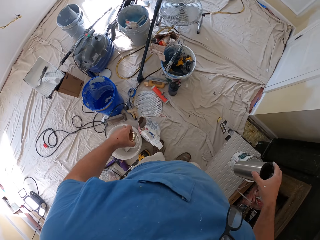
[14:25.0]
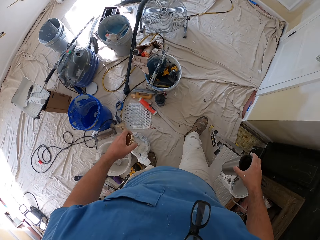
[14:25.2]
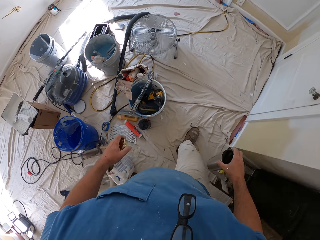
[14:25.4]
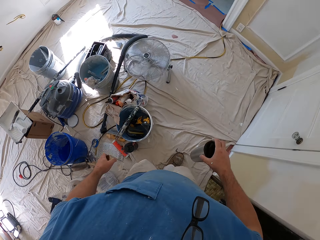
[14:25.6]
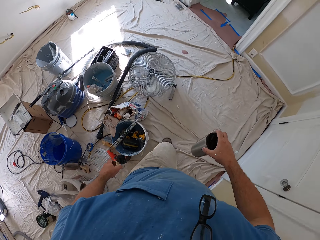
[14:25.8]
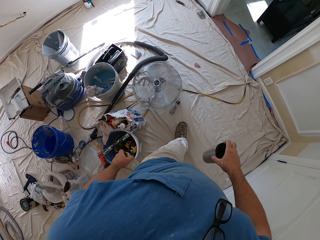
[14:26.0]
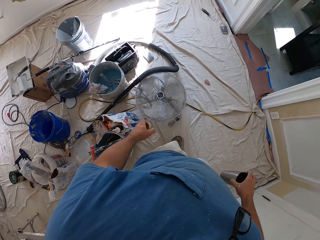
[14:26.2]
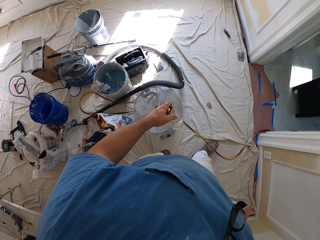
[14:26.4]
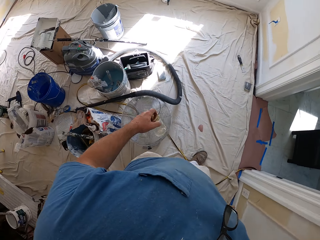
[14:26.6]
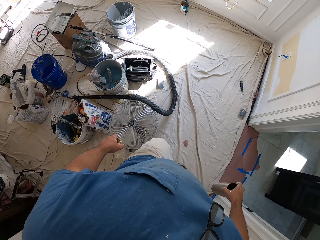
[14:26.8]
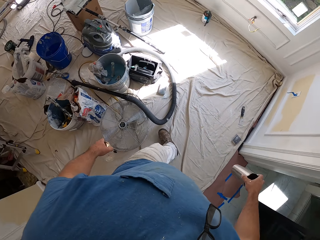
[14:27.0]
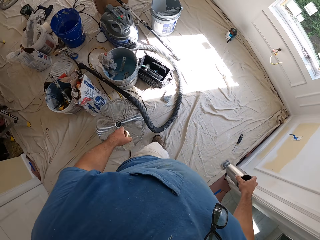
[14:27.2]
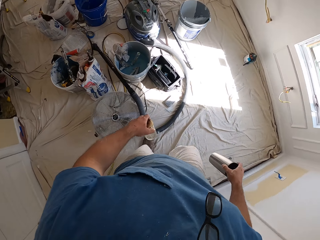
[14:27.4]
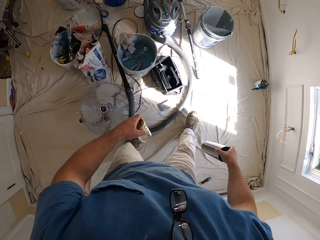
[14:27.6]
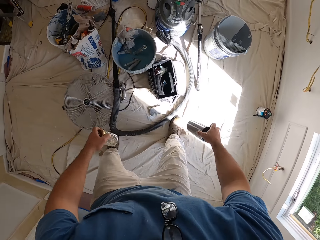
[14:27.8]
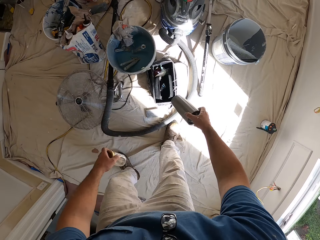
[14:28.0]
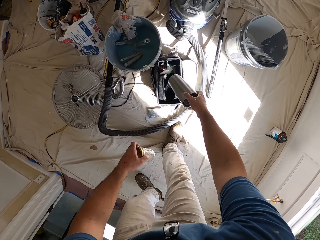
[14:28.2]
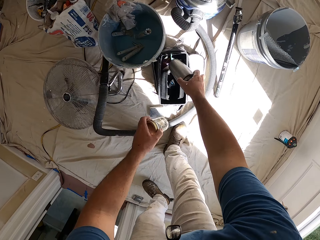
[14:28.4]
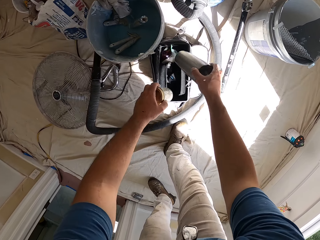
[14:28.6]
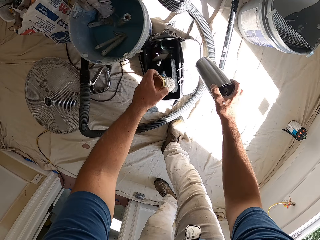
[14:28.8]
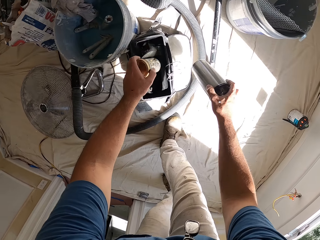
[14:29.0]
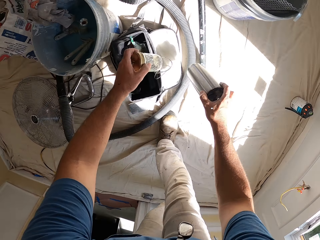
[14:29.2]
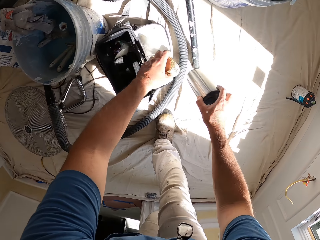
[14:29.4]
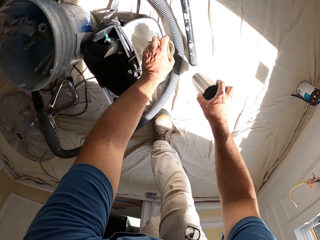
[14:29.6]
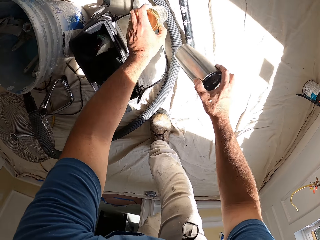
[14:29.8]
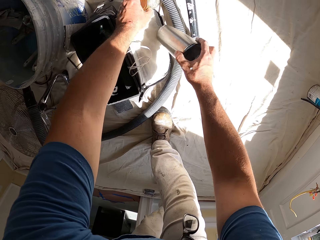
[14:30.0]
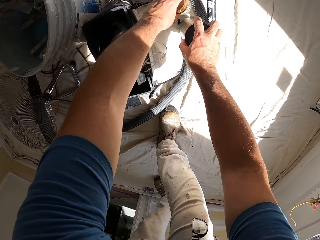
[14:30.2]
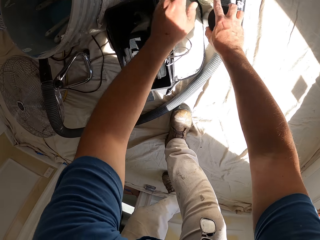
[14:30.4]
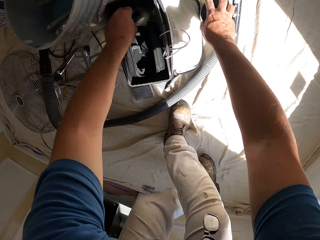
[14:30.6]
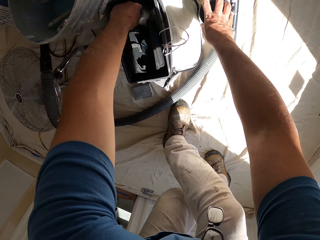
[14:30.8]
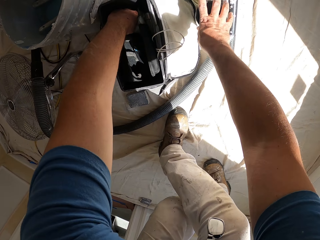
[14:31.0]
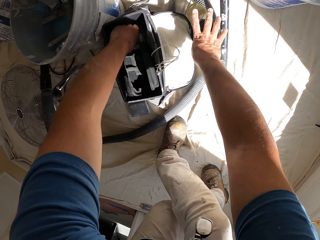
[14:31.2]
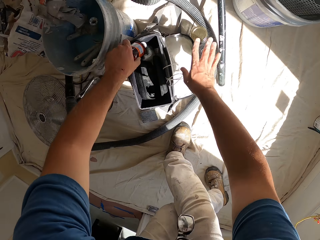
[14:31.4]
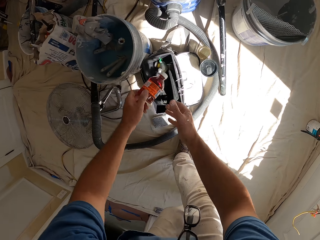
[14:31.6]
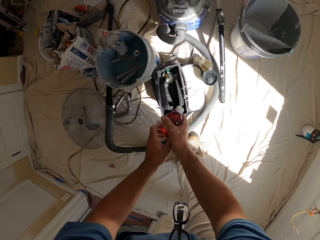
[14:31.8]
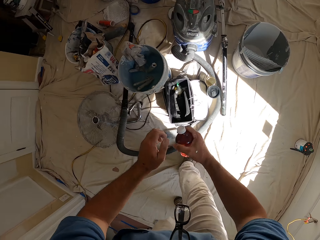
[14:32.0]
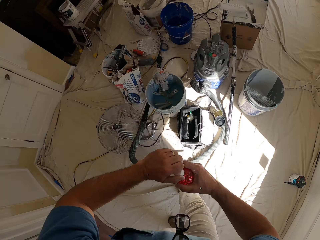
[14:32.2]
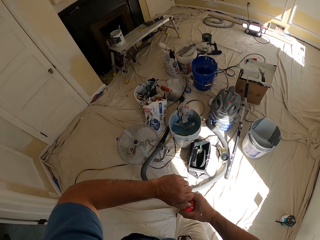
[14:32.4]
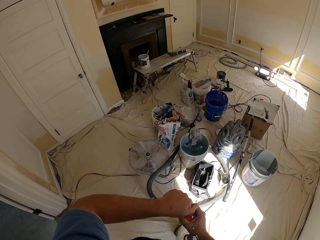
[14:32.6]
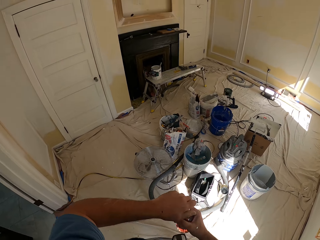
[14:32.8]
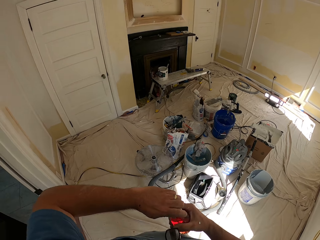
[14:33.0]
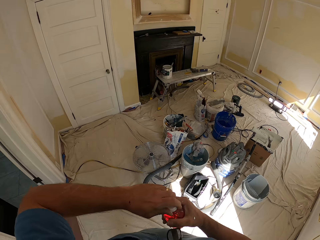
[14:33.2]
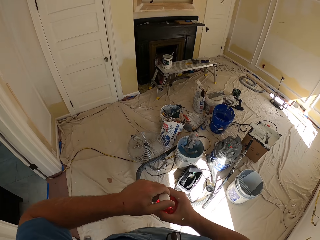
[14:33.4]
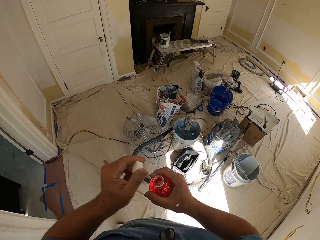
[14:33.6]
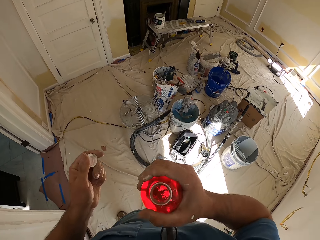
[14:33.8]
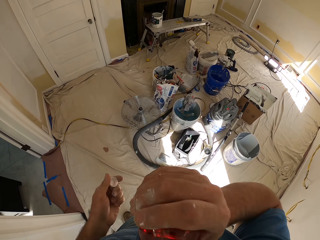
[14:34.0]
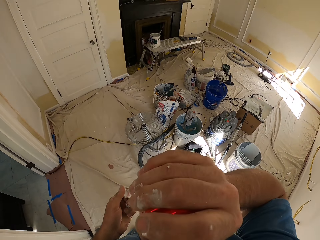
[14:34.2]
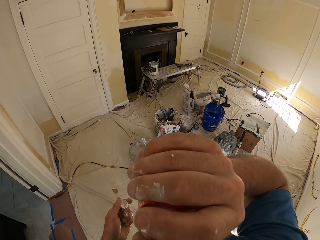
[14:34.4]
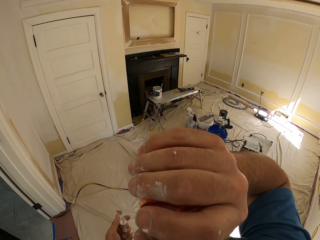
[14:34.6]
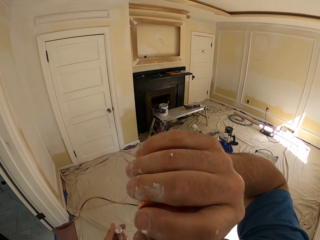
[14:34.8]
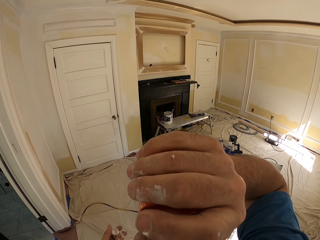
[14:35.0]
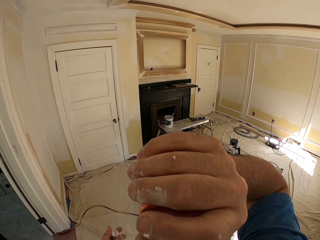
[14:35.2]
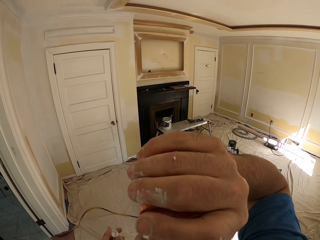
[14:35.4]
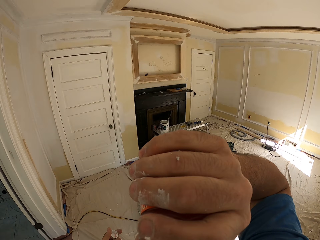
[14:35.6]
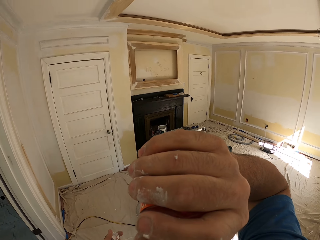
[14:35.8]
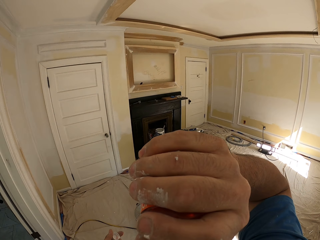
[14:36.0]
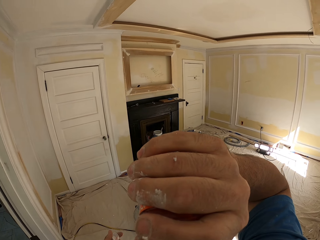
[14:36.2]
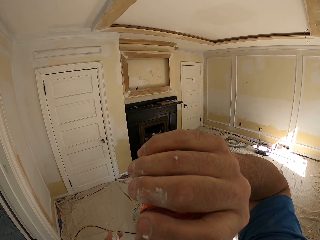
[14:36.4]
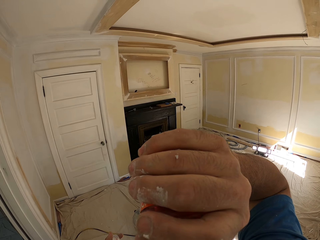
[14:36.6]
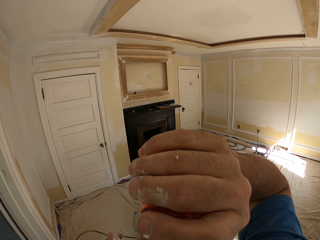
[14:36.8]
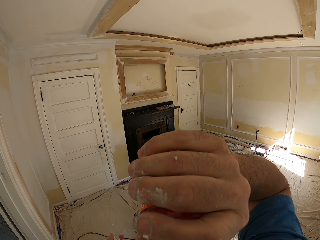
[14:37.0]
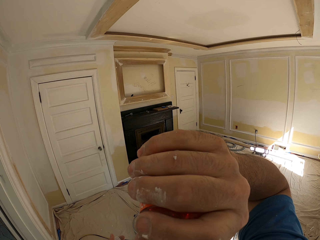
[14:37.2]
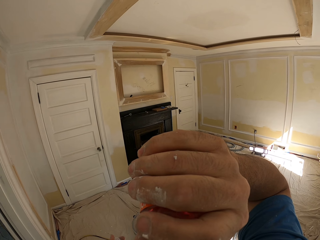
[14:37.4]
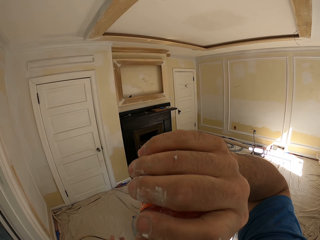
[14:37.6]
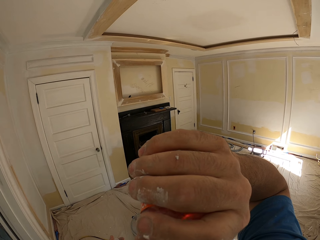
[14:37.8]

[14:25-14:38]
The camera wearer walks to another part of the room with the tin in his left hand. He carries the cup in his right hand to another part of the room. He drops the tin on the floor beside a lunch bag. He drops the cup beside the lunch bag. He brings out a bottle from the lunch bag with his left hand. He opens the bottle with both hands. He drinks from the bottle.

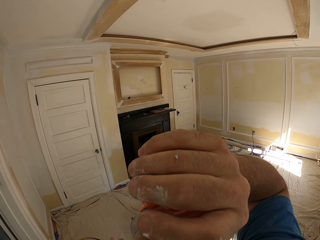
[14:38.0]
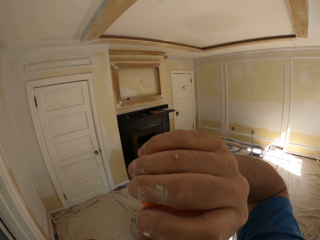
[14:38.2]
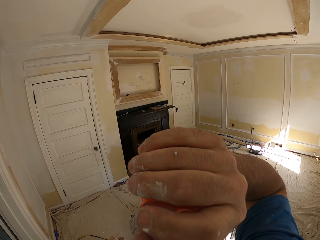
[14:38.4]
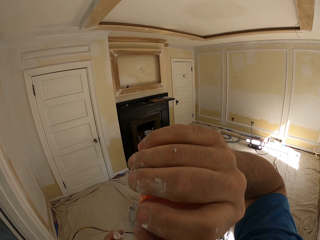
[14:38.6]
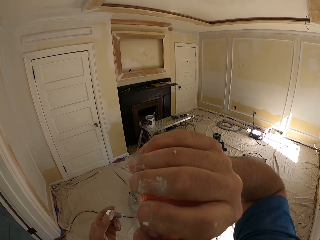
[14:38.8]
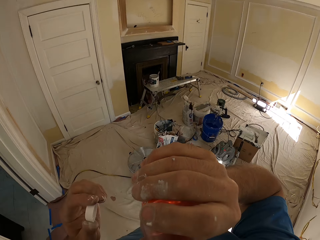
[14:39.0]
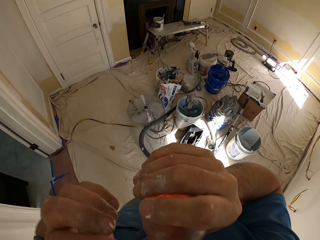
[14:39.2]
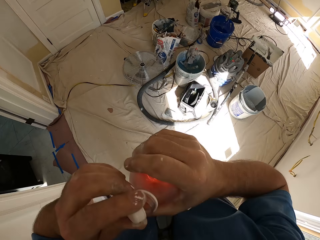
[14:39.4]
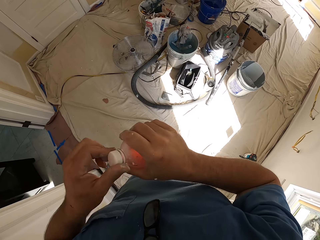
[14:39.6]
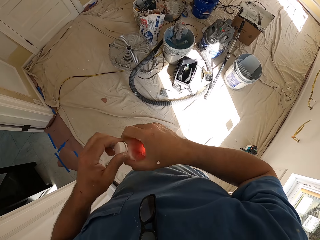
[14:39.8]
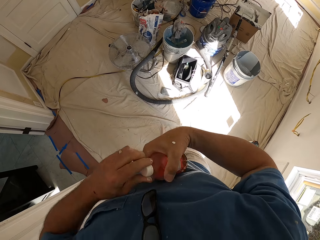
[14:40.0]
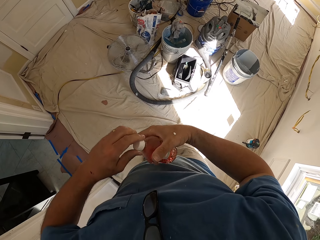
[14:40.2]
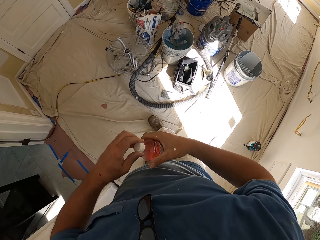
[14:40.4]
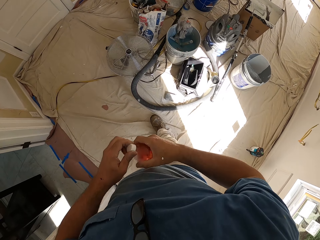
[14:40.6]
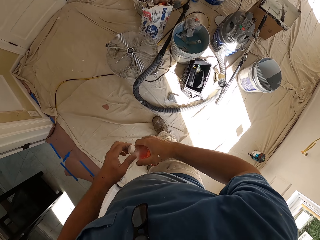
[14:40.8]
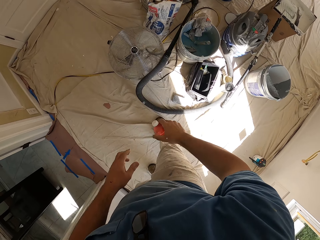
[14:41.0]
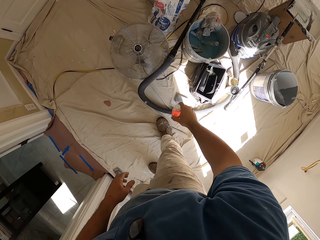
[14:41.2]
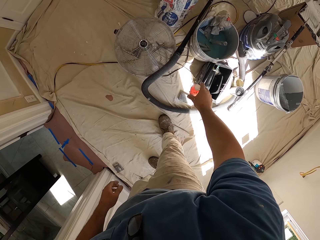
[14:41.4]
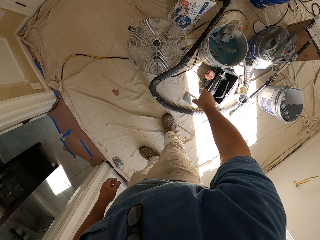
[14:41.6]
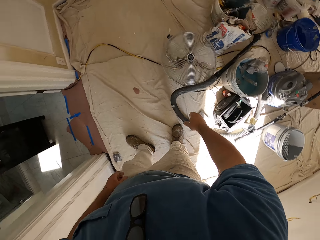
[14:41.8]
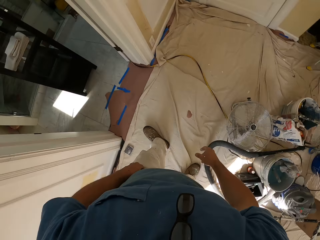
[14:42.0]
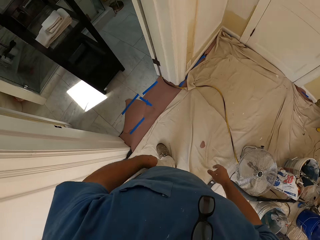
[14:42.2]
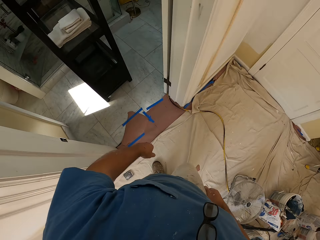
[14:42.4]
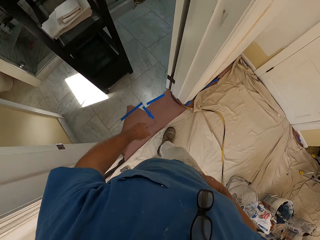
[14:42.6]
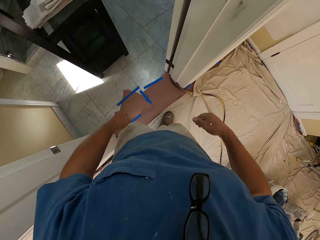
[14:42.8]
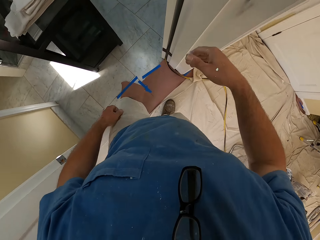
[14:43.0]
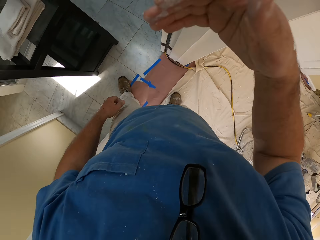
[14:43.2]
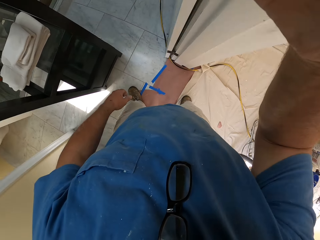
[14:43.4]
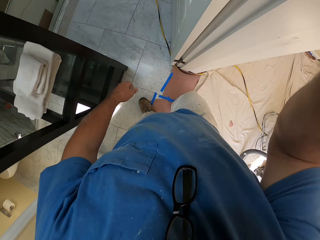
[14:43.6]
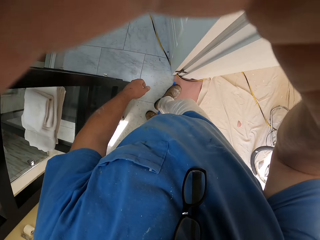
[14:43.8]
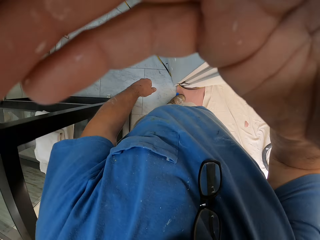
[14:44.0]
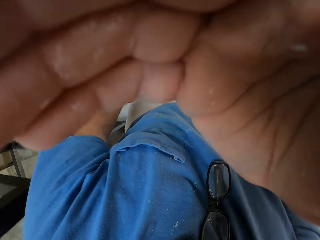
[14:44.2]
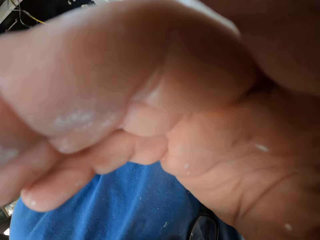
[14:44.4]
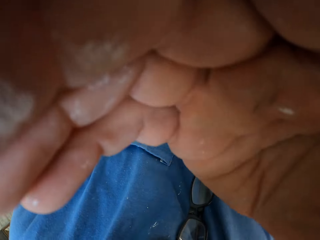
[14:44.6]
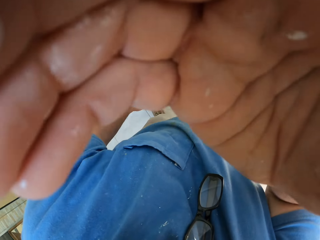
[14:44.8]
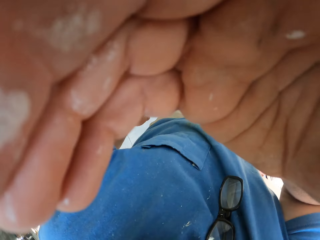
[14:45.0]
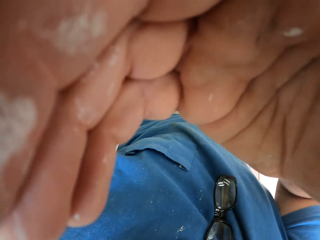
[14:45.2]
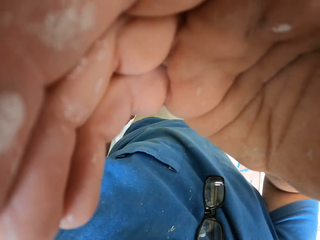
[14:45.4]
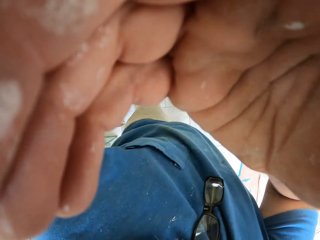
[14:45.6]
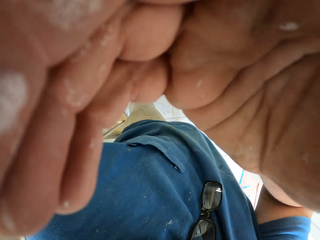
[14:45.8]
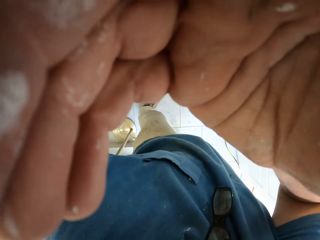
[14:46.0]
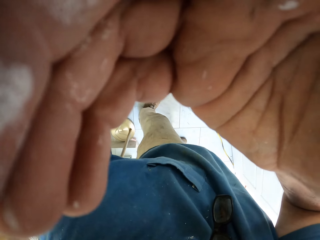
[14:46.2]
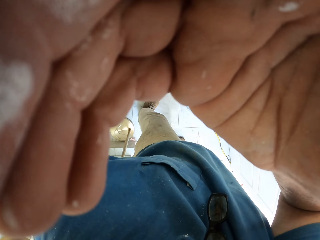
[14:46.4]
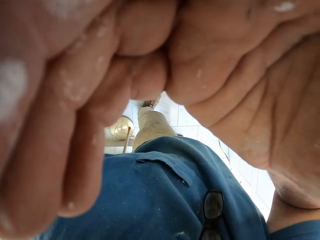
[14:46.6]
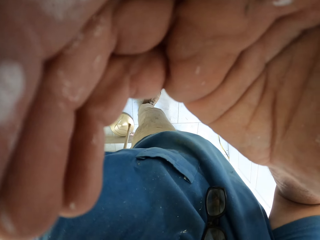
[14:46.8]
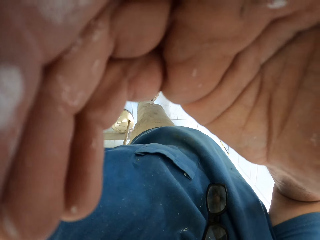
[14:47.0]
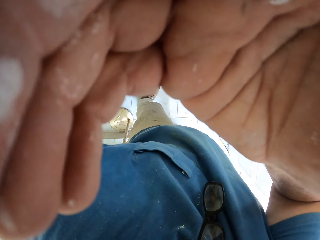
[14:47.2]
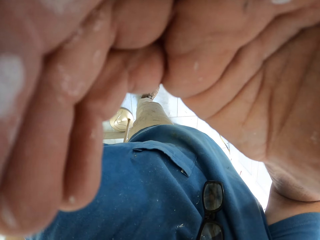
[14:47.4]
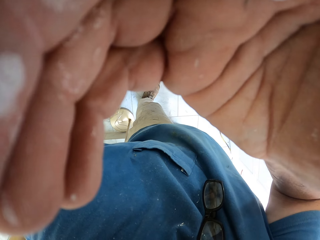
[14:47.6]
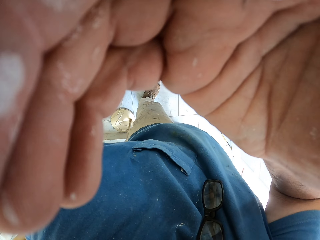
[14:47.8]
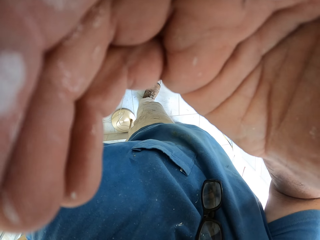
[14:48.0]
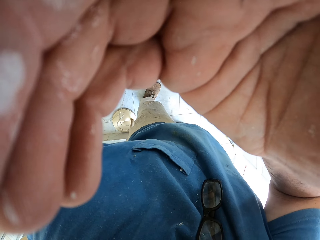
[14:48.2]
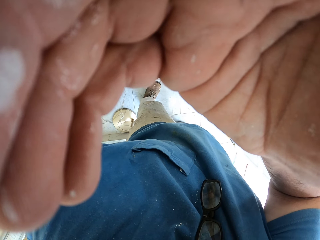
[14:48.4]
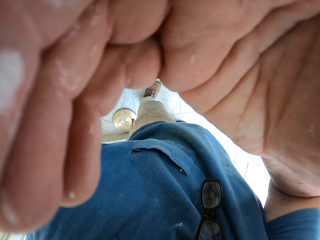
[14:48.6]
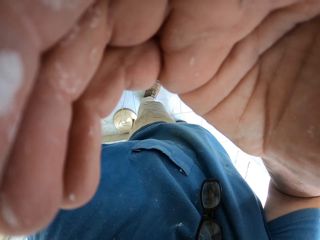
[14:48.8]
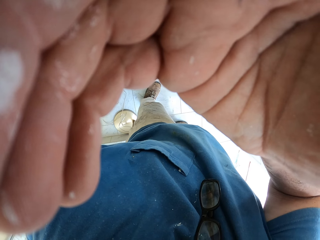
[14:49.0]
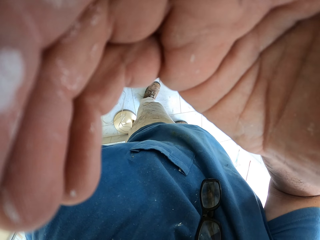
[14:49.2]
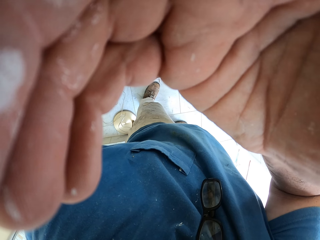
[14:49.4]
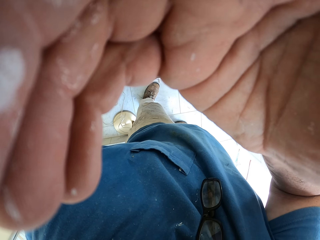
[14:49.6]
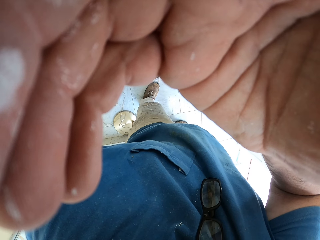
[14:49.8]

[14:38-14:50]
The camera wearer covers the bottle with the cover. He throws the bottle on the floor with his right hand. He walks away from the room. He covers the camera.
